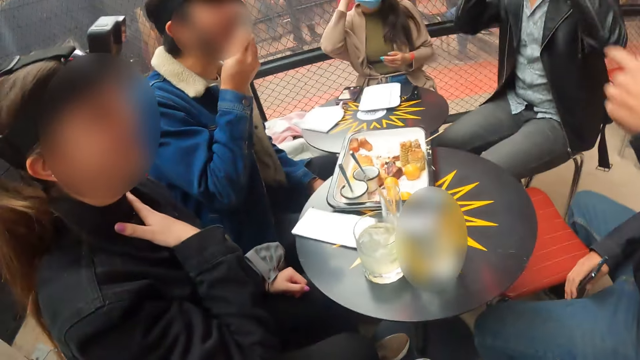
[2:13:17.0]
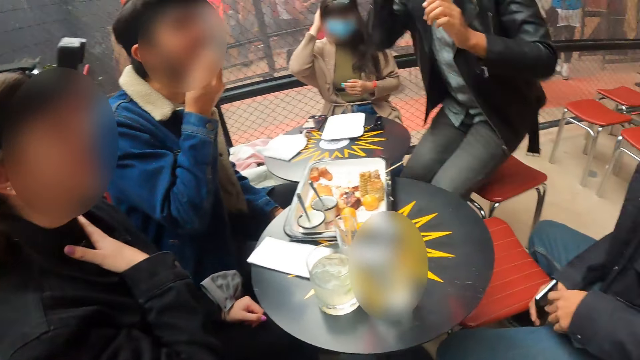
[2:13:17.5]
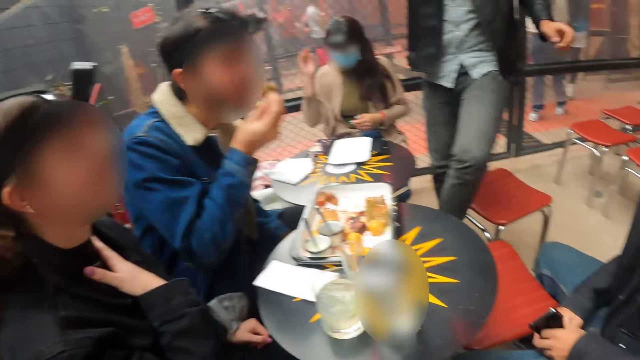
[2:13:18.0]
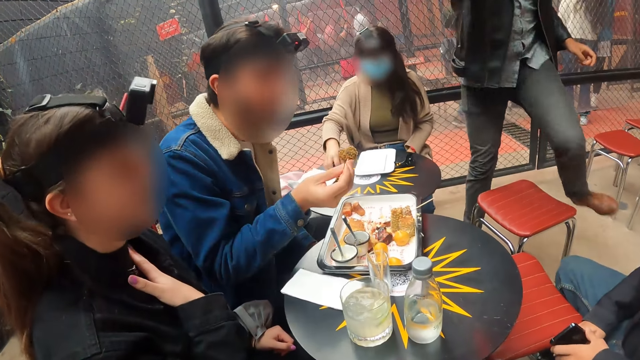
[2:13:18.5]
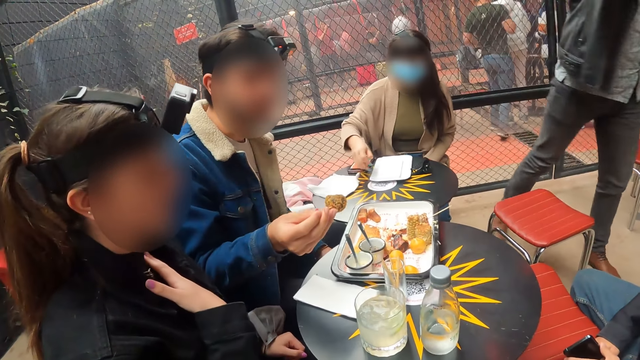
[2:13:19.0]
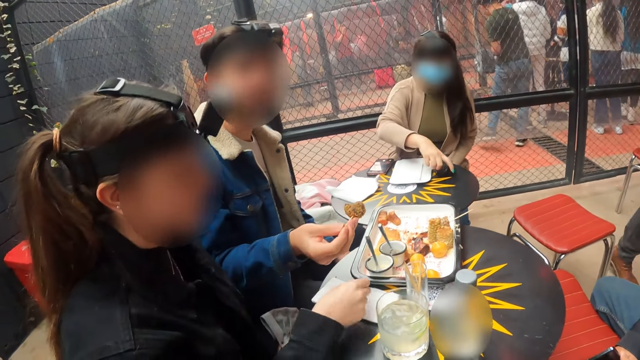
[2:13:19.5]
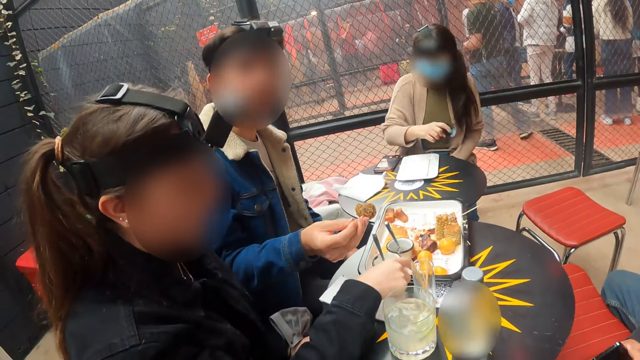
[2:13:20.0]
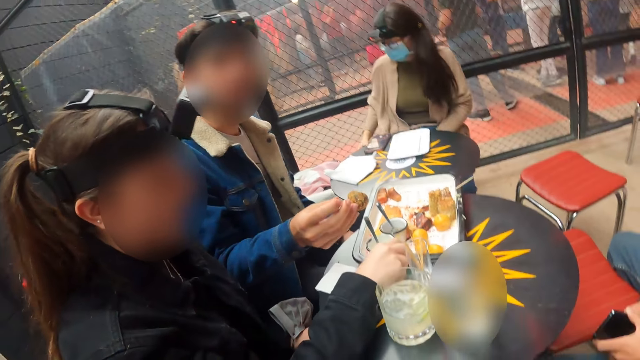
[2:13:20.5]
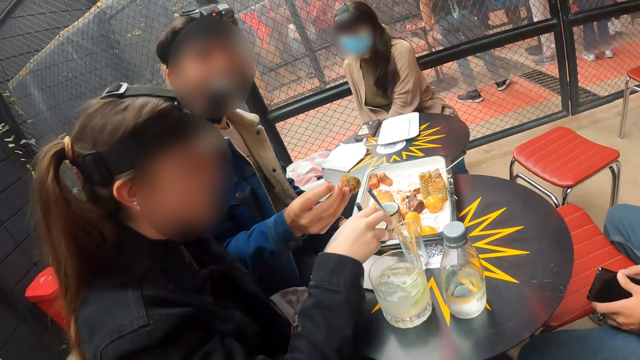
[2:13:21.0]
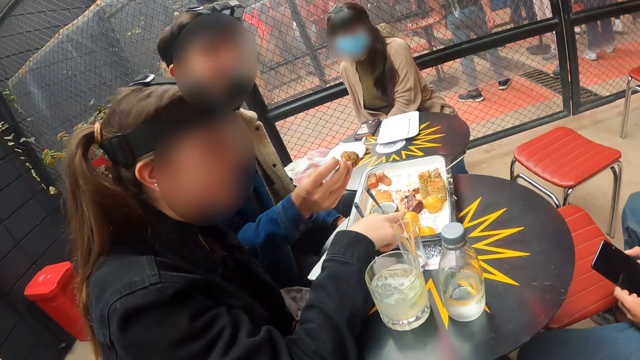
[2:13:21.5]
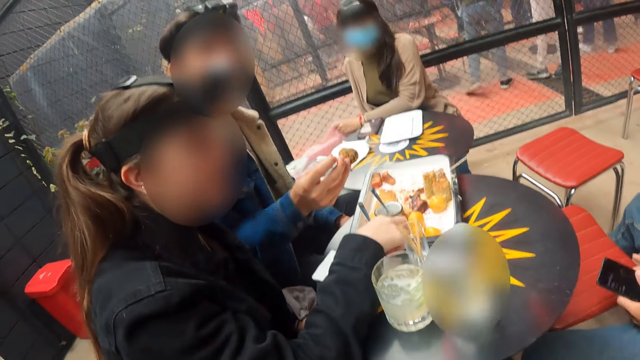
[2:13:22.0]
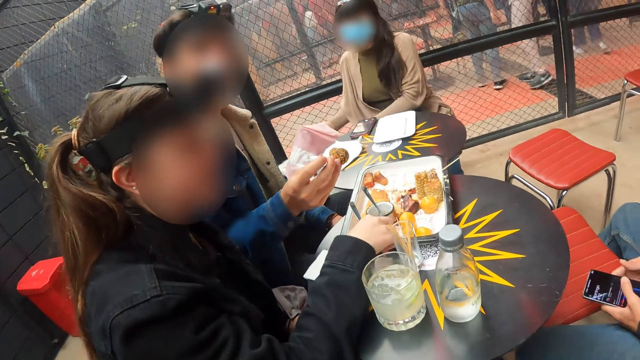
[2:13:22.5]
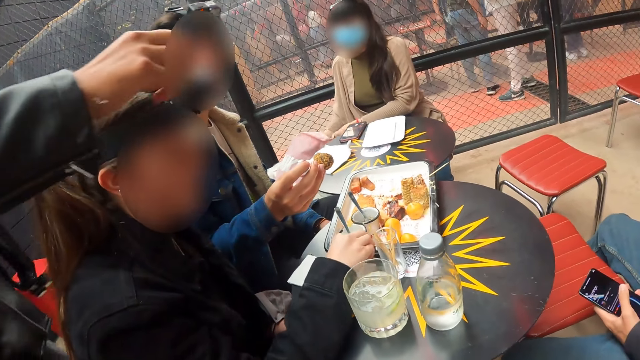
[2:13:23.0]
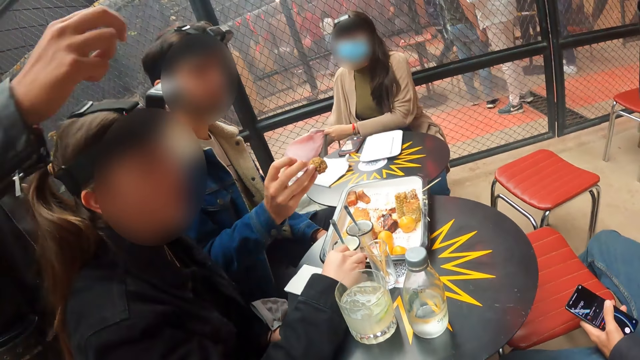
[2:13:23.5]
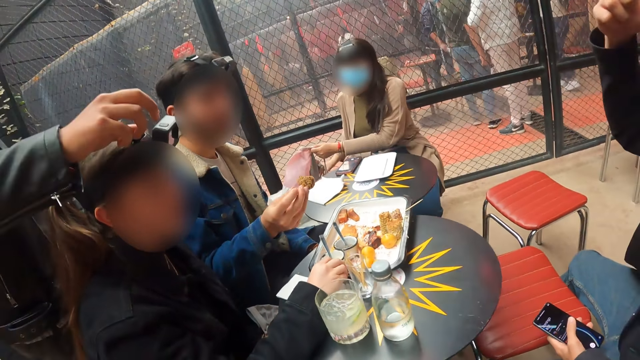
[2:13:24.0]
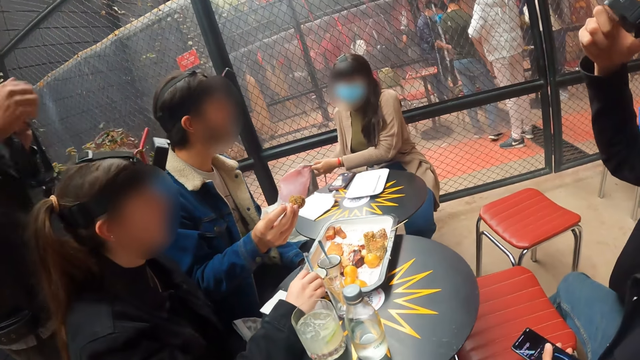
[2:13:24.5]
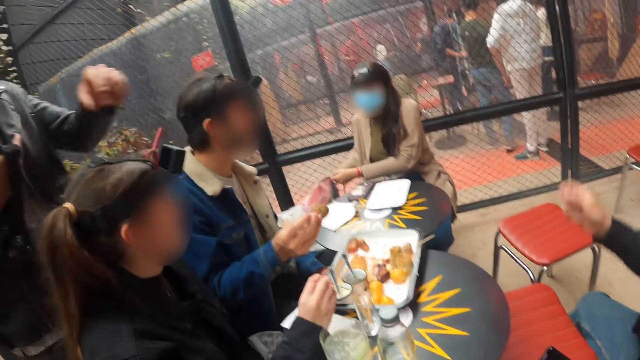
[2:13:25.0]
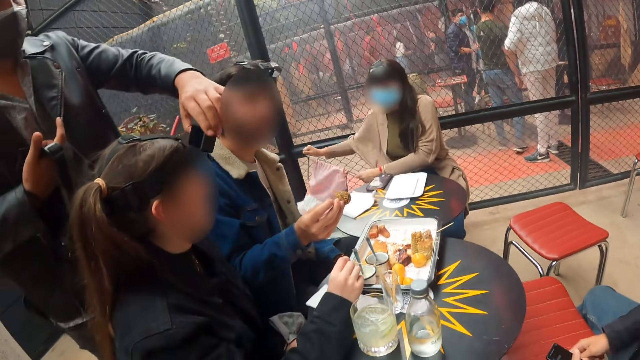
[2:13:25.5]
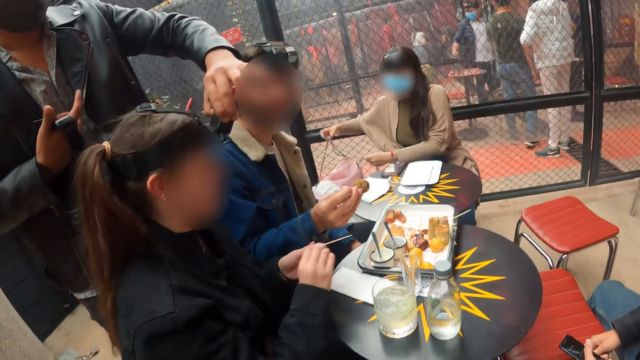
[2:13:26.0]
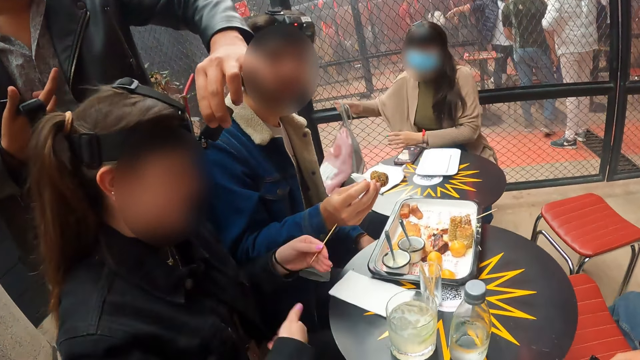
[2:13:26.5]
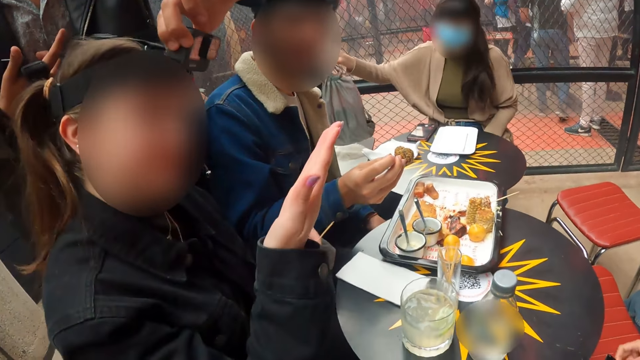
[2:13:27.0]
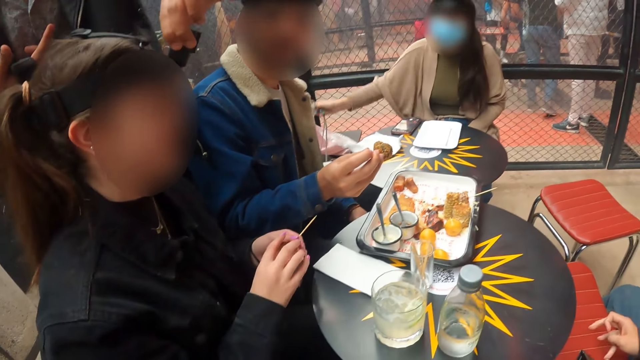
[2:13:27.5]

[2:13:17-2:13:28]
A man puts the bun in his mouth with his right hand. The camera wearer touches the phone. Another man stands up from the chair. The other man adjusts the woman's camera belt with both hands.

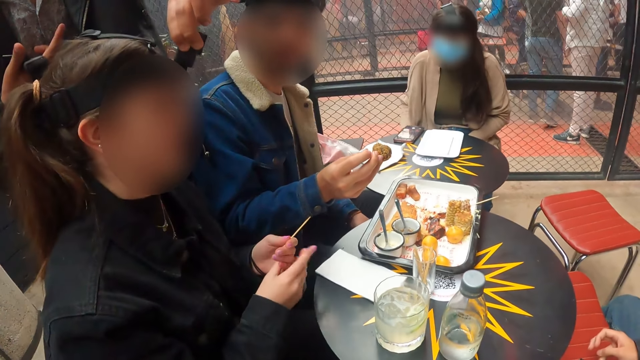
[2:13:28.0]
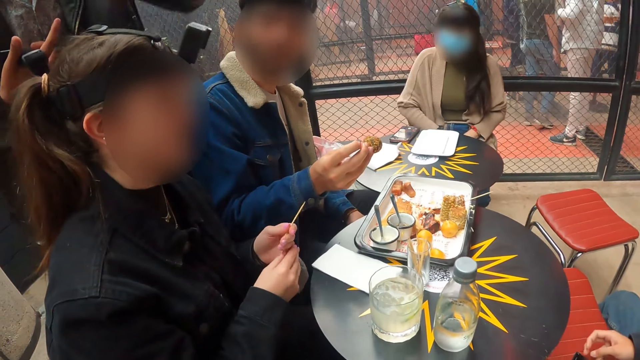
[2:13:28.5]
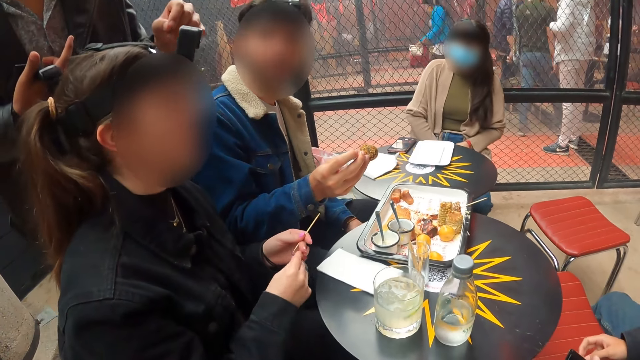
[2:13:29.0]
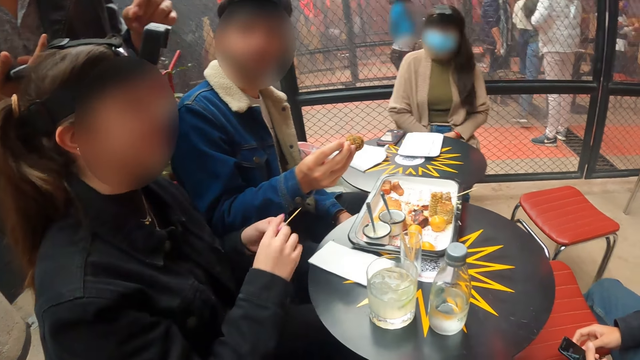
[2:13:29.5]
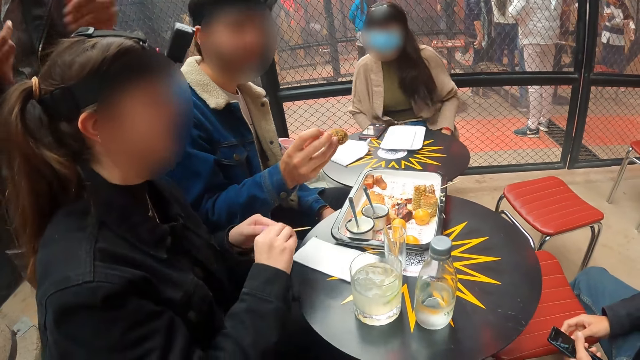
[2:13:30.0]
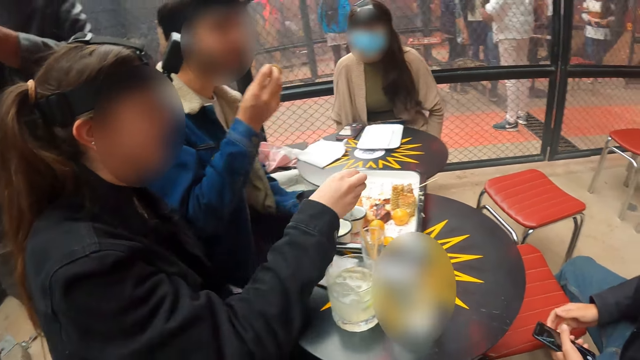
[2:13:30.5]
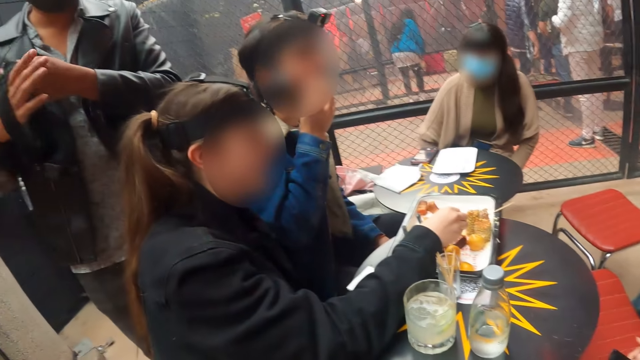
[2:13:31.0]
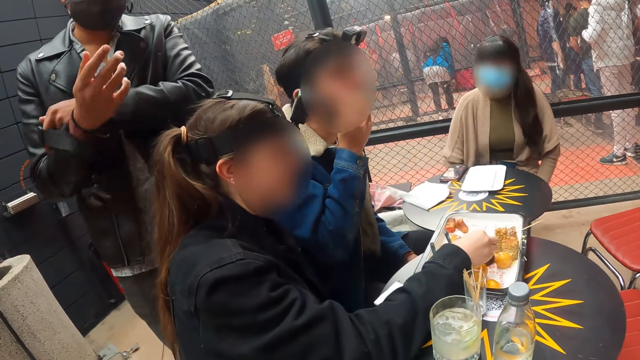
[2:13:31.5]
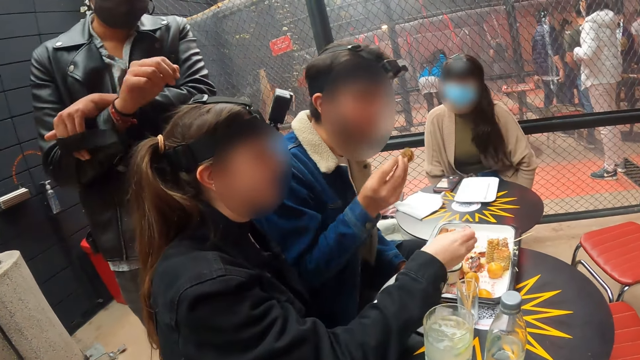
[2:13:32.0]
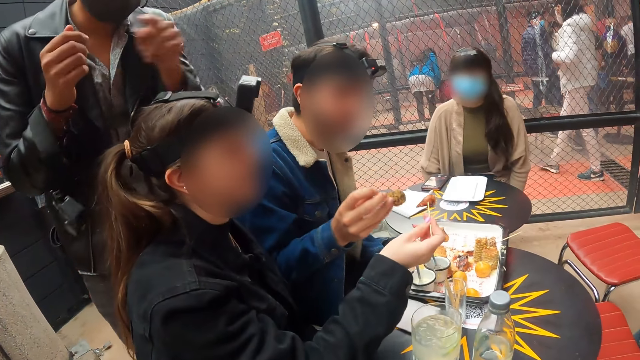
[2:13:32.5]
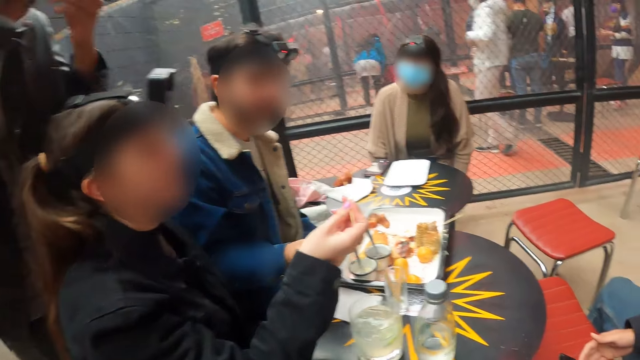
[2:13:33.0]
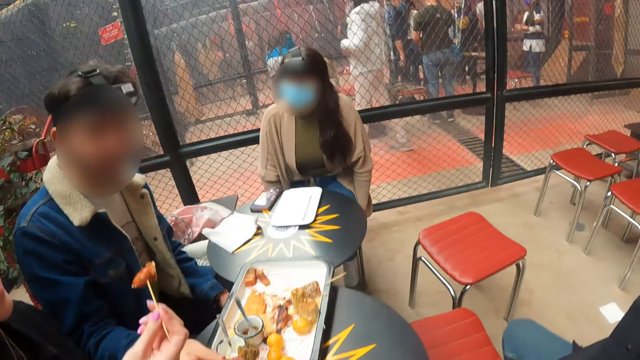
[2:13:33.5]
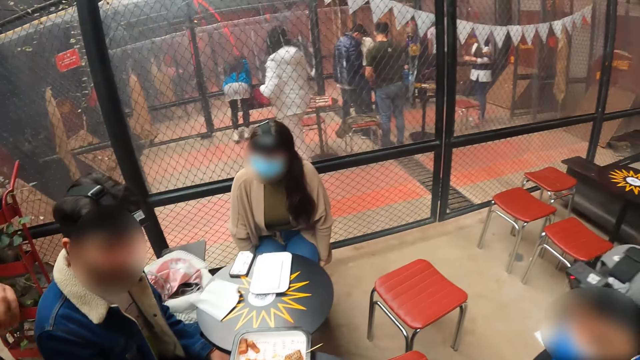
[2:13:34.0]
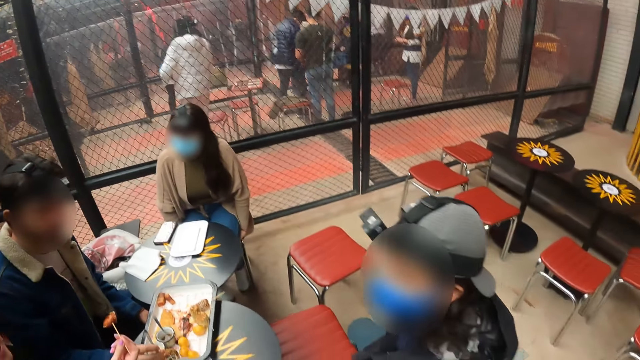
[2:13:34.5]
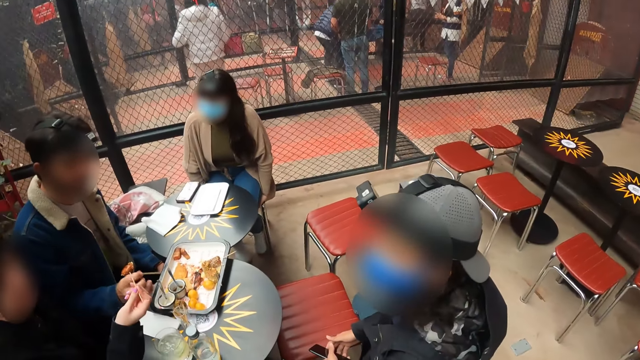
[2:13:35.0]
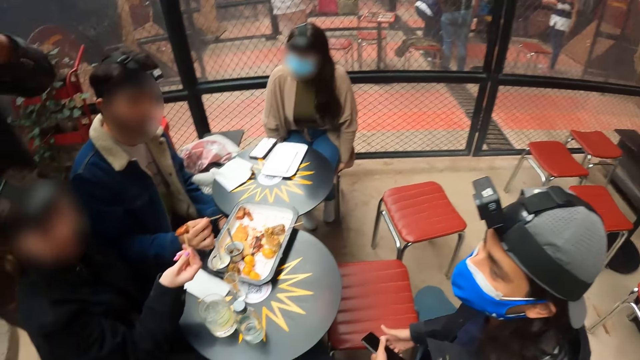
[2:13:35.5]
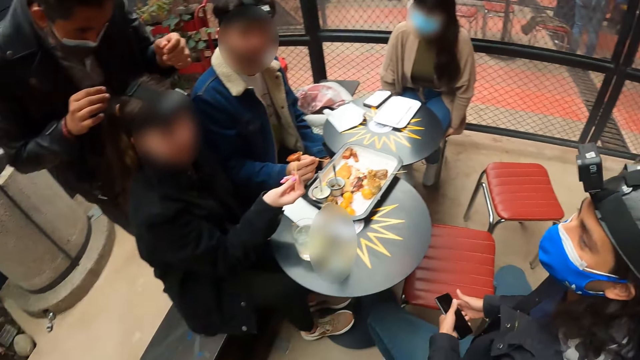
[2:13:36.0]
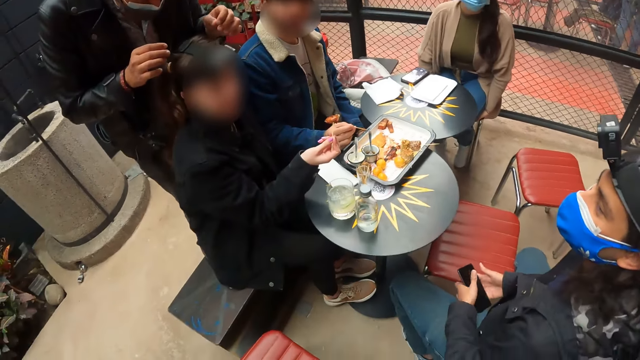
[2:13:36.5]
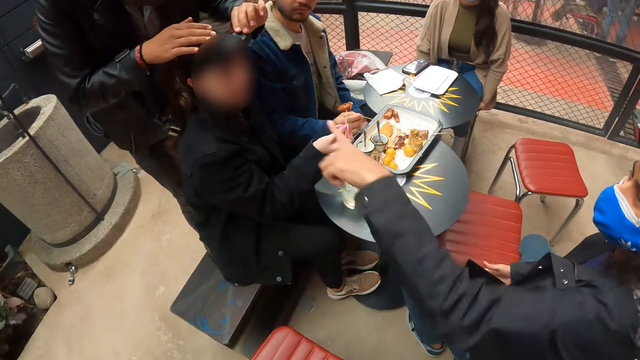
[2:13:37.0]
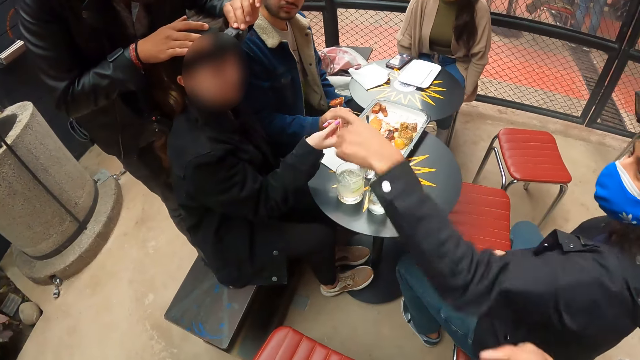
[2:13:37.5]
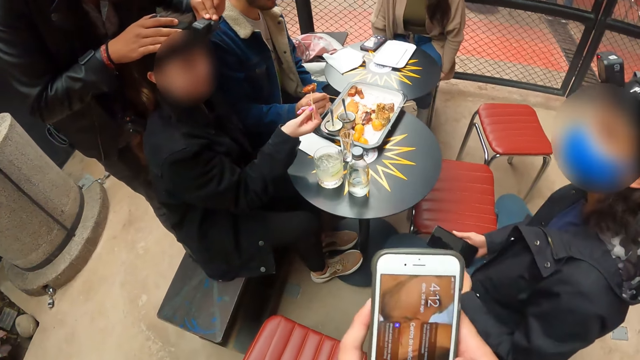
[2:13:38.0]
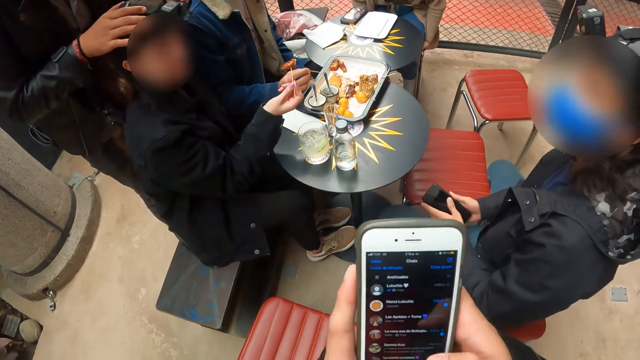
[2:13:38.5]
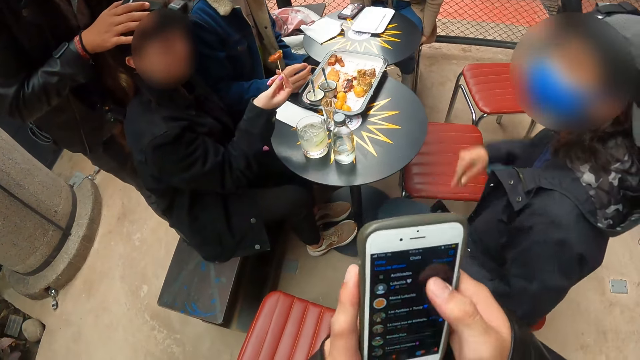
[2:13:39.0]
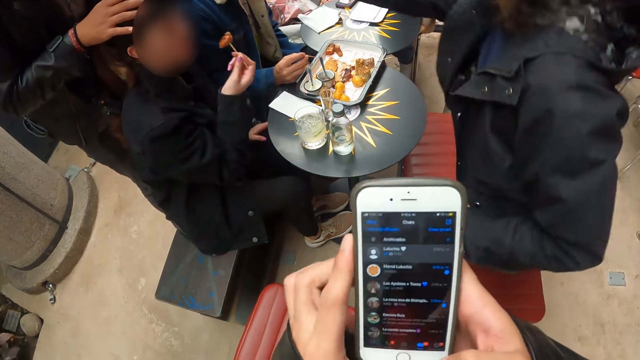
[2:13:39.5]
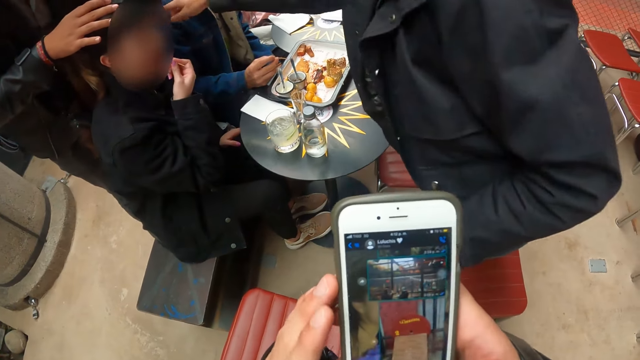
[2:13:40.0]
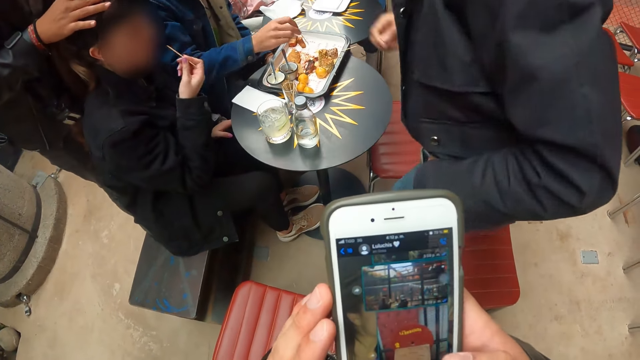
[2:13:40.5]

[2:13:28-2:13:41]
The woman picks a meat from the tray with a toothpick in her hand. A man hangs the camera belt on his right hand with his left hand. The camera wearer stands up from a chair. They operate a phone with both hands. Another man passes the phone from his right hand to his left hand. The other man interacts with the first man. The other man stands from a chair.
